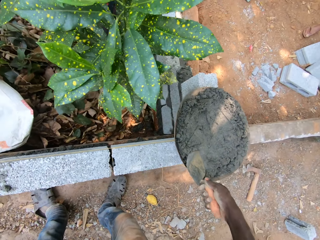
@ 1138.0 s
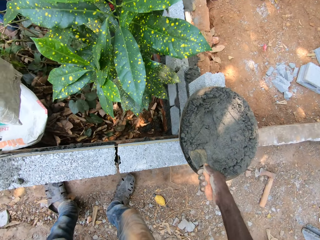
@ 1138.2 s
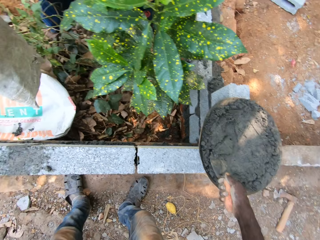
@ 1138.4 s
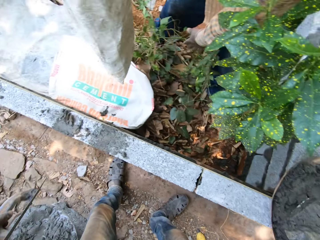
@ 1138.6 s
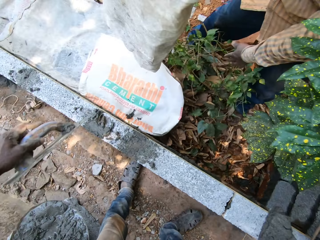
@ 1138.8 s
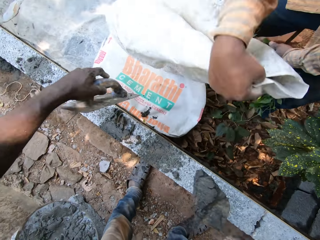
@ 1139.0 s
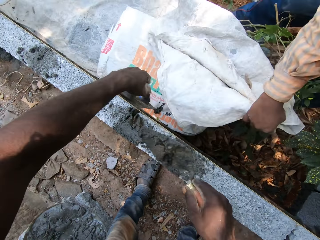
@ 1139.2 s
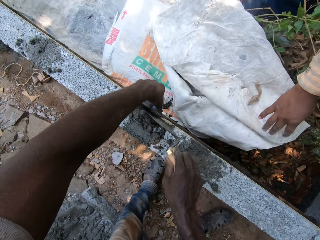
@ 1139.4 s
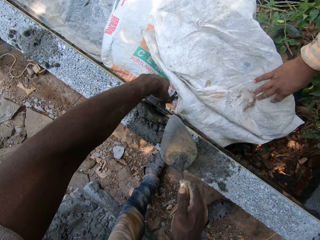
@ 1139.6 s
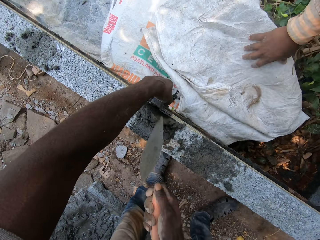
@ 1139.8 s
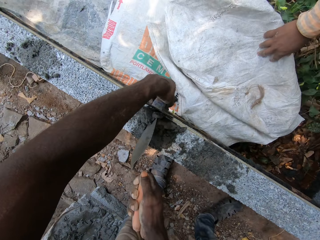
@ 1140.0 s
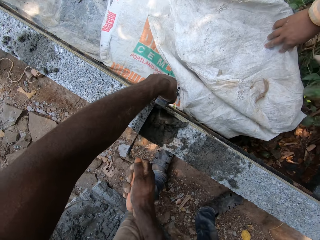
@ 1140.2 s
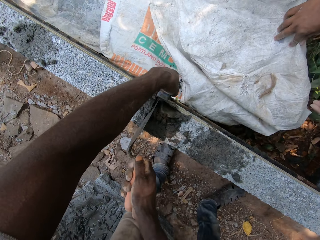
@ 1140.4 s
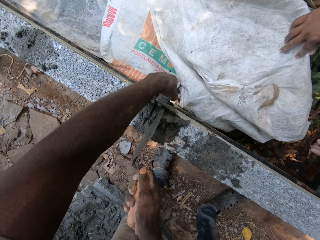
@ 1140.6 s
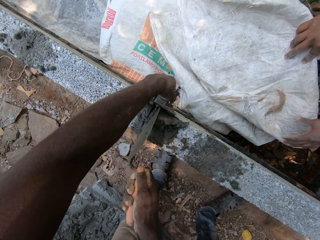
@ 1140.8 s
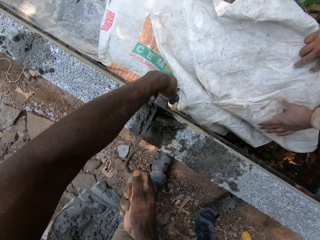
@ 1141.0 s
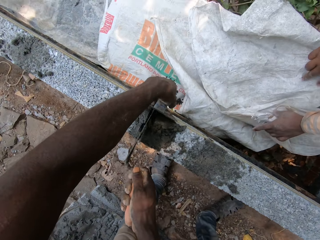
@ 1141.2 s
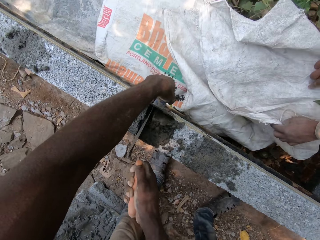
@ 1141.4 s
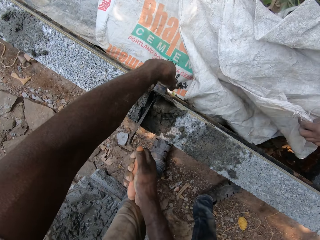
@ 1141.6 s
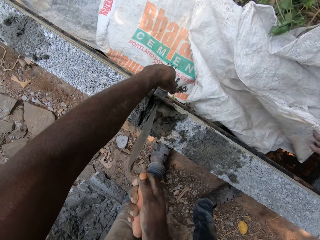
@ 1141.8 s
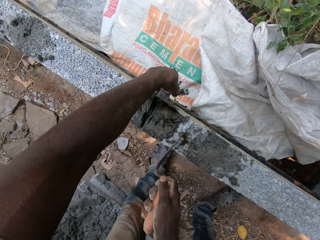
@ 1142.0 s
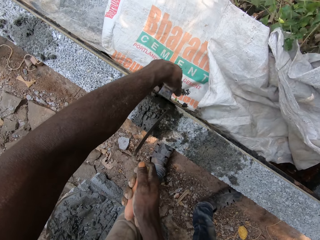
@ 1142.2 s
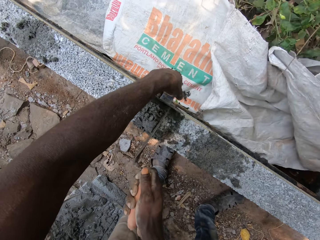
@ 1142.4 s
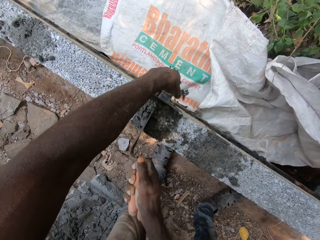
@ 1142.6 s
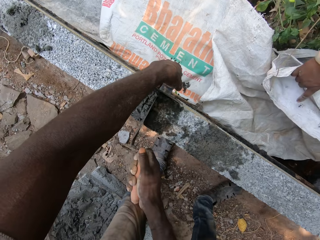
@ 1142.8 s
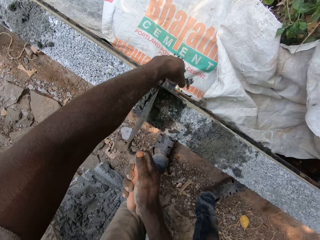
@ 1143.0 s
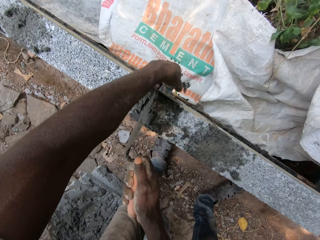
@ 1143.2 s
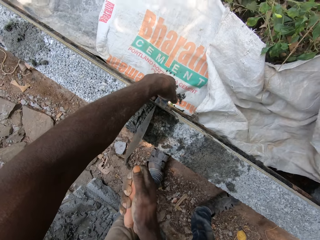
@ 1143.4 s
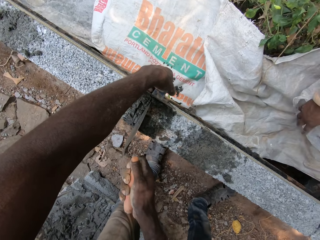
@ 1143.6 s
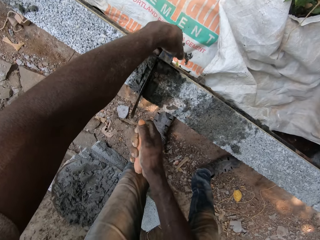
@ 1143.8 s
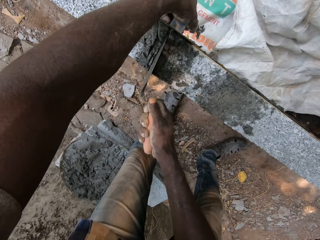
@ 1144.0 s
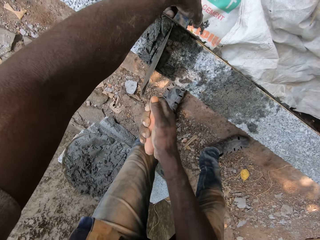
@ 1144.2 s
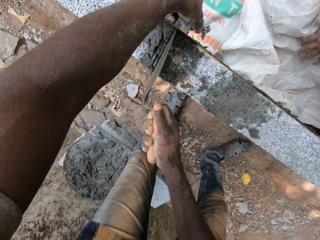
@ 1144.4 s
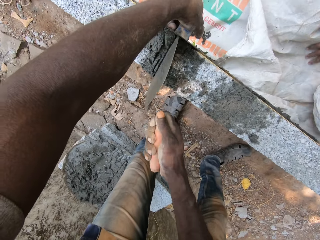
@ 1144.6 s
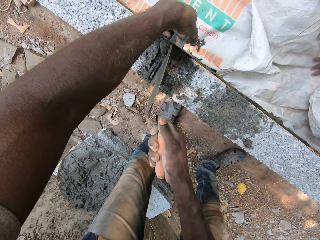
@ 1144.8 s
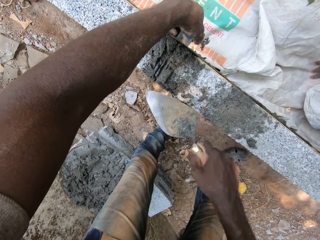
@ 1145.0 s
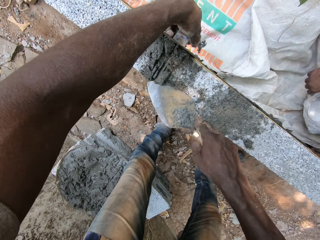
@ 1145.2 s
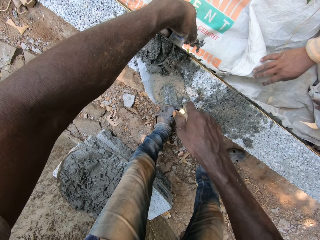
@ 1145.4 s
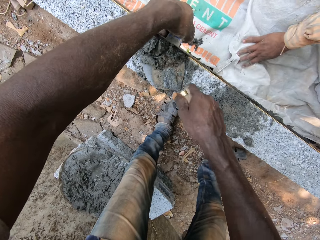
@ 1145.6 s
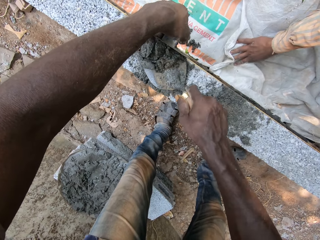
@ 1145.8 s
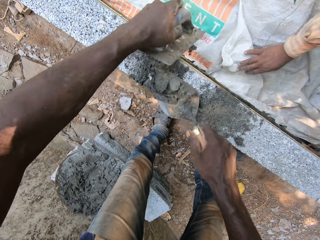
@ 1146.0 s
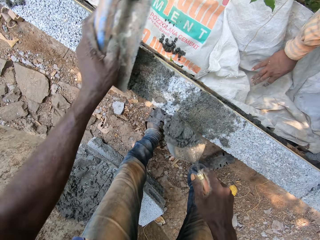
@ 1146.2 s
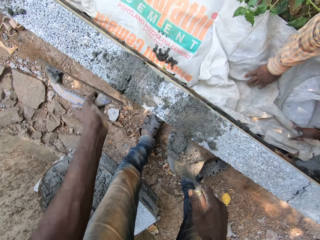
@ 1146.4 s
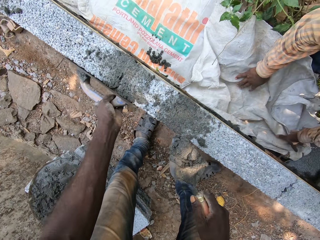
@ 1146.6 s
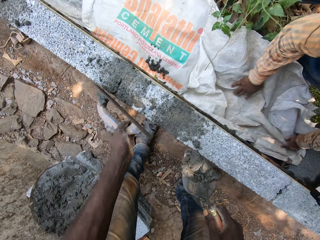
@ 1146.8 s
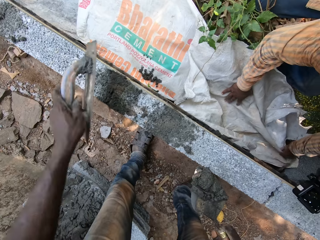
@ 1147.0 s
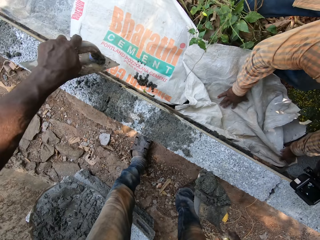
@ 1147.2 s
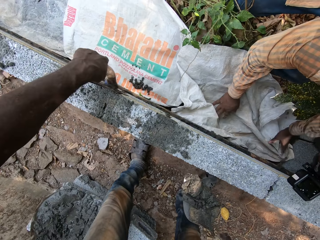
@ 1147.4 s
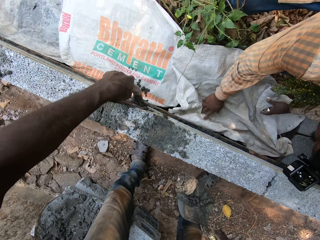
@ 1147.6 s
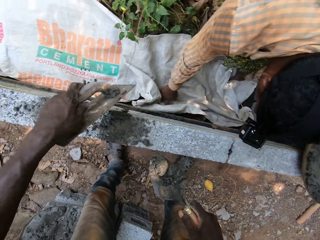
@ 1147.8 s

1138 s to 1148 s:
The camera wearer scoops the cement mix from the concrete block with the trowel in his right hand. The man arranges a sack bag on the ground with both hands. The camera wearer pours the cement mix from the trowel on the concrete block with his right hand. He fills the gap on the wall with the cement mix on the block with the trowel in his right hand. The man converses with another man. The camera wearer scoops the cement mix from the wall block with the trowel in his right hand. He smoothens the wall with the float in his left hand.

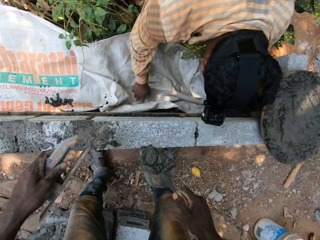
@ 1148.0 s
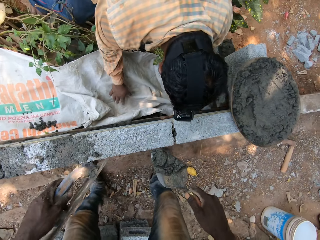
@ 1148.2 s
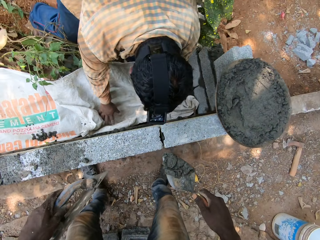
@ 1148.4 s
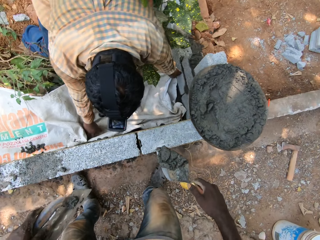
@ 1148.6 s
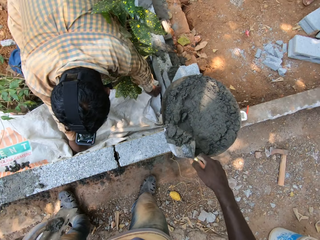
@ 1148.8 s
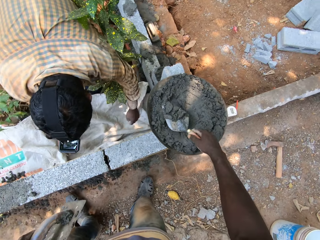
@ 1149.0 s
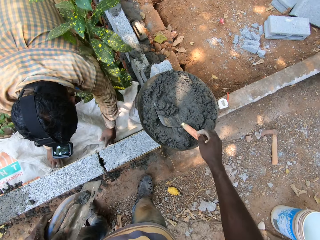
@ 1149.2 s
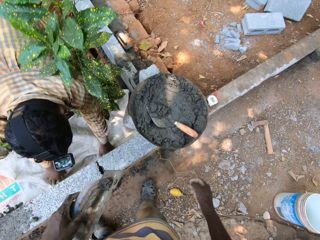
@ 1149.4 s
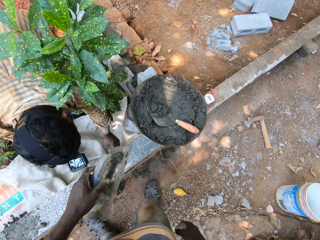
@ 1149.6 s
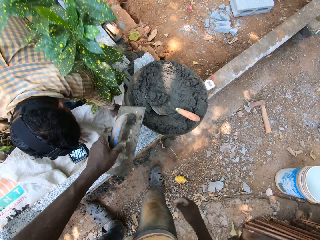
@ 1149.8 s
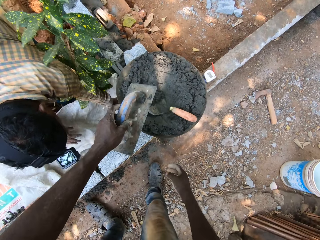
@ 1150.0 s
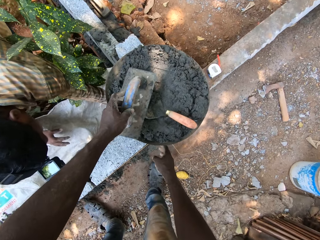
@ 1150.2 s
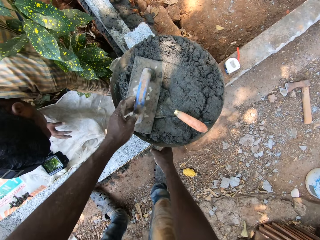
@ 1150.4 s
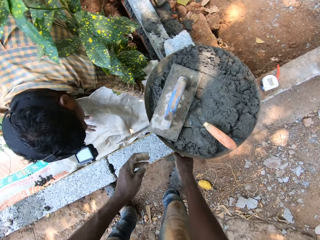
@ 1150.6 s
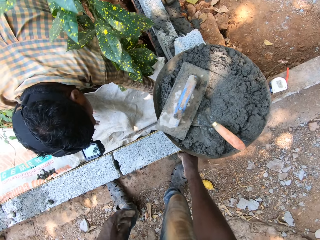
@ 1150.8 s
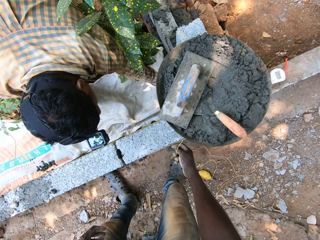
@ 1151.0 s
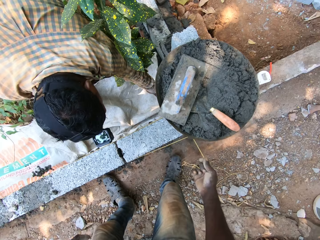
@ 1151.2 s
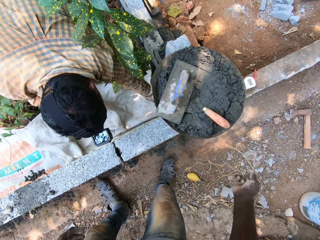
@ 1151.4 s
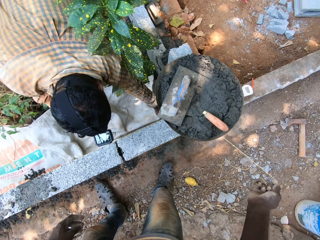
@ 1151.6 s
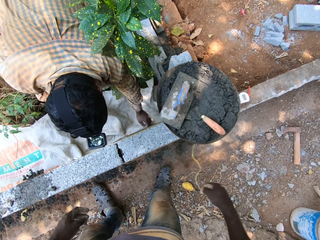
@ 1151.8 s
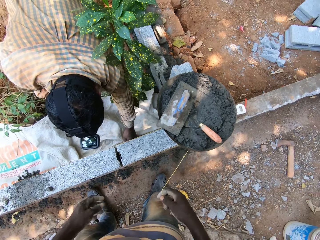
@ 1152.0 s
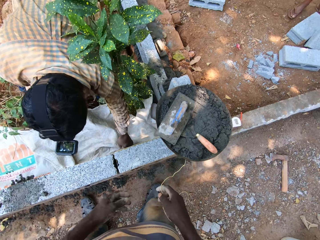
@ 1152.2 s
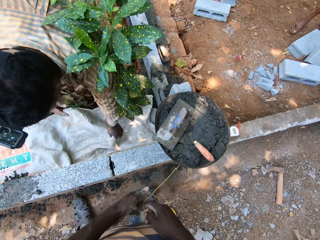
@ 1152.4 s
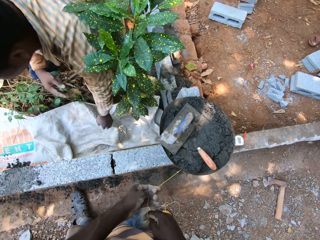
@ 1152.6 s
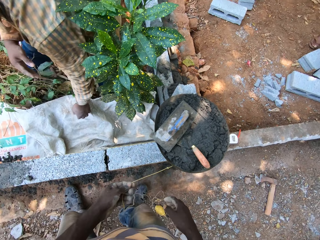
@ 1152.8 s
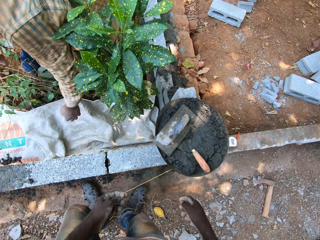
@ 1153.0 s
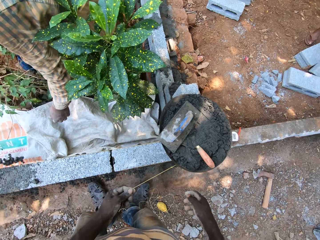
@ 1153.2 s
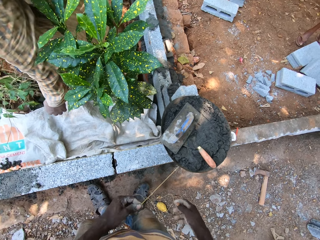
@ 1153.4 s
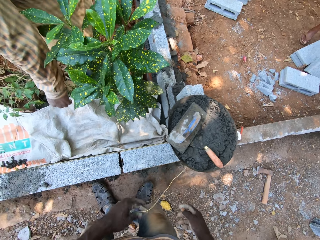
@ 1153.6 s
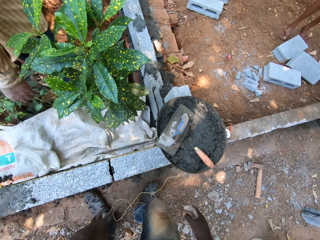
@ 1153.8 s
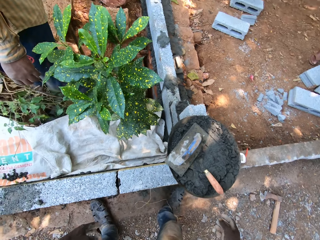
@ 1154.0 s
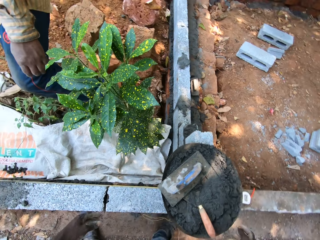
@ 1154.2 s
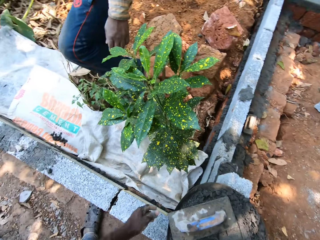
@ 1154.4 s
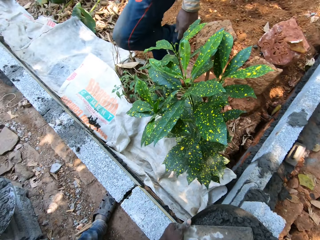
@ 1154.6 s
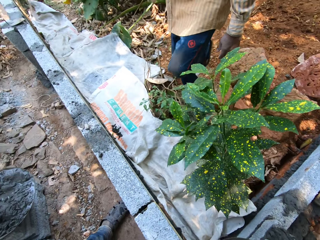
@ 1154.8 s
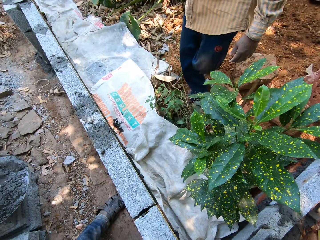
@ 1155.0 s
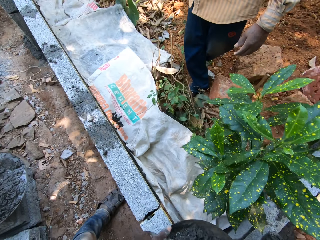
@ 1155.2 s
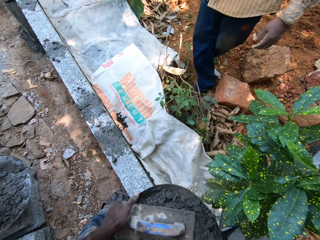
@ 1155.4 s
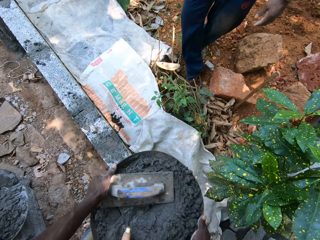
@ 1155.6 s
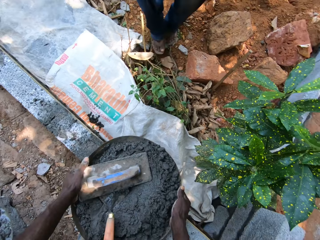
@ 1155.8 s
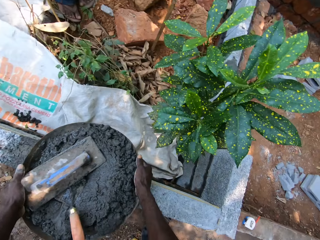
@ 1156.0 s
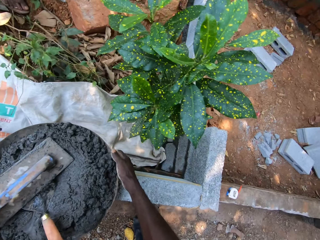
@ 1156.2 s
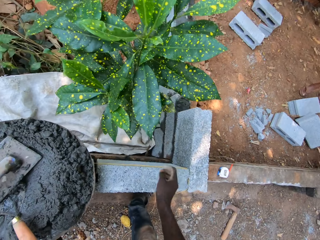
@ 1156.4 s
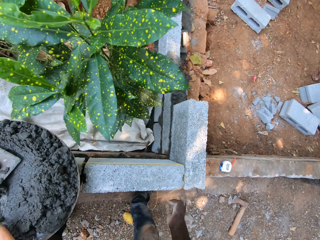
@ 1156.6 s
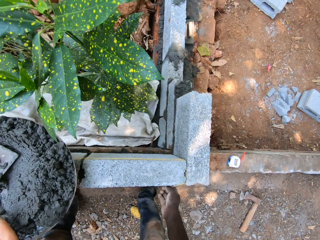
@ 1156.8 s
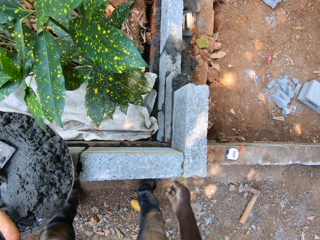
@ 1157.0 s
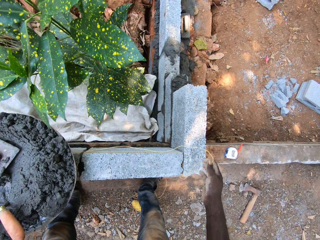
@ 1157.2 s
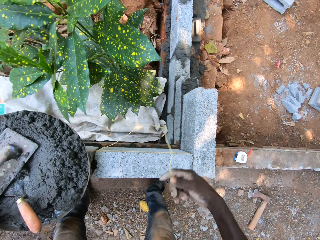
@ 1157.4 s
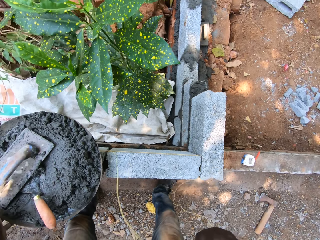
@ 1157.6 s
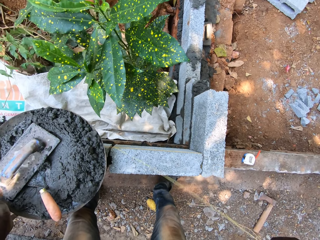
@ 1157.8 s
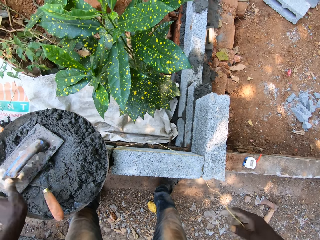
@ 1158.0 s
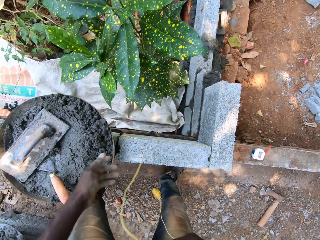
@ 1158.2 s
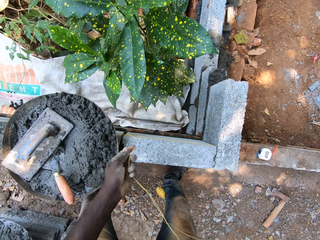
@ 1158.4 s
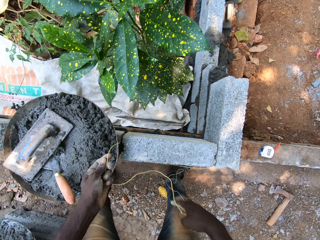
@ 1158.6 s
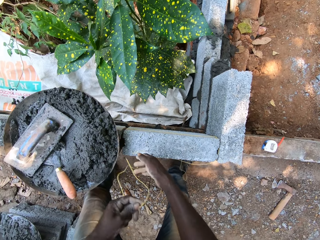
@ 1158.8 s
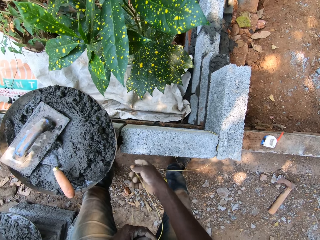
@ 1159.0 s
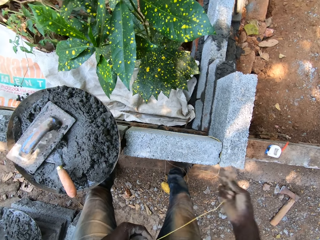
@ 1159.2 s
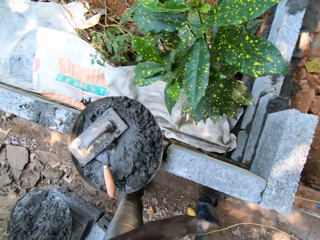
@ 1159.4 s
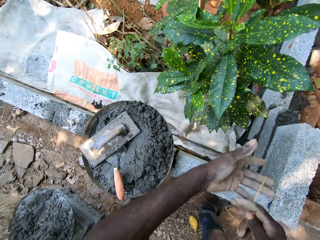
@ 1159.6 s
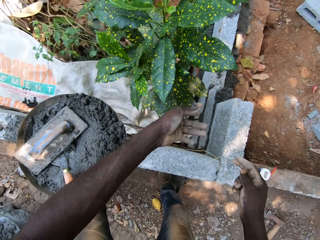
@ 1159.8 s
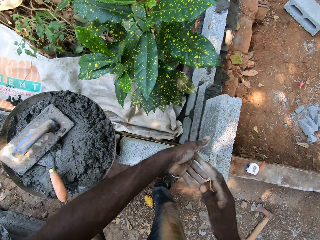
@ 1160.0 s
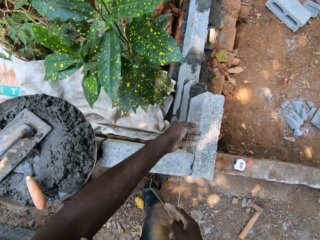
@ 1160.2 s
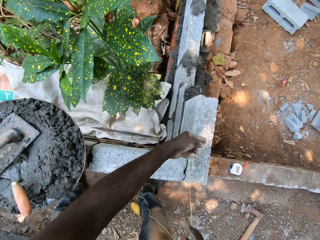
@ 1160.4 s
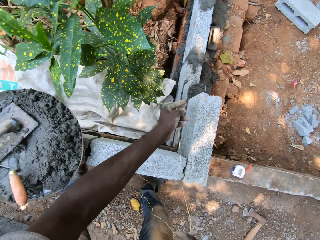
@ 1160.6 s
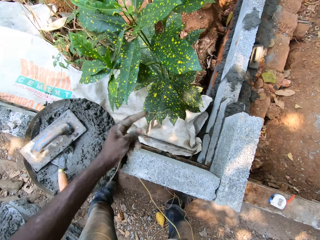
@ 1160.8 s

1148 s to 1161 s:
The camera wearer moves around. He drops the trowel on the bowl with his right hand. He drops the float on the bowl with his left hand. He pulls a rope with his right hand. He picks the string. He pulls the rope with both hands. A man moves around. The camera wearer looks around. He drops the rope to the ground with his left hand. He moves the bowl on the wall with both hands. He picks up the rope with his right hand. He moves the string. He pulls the rope with both hands.
